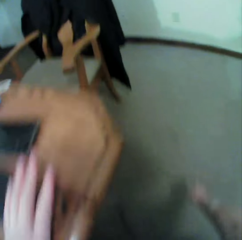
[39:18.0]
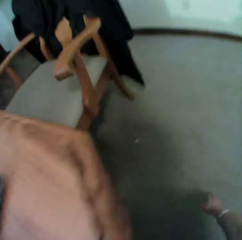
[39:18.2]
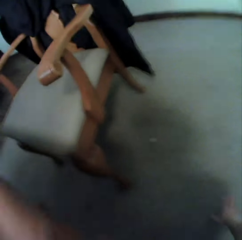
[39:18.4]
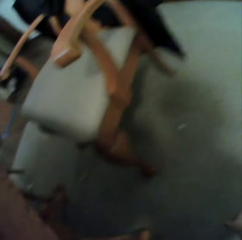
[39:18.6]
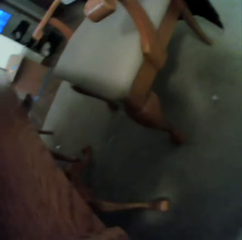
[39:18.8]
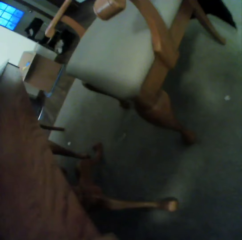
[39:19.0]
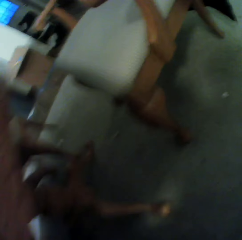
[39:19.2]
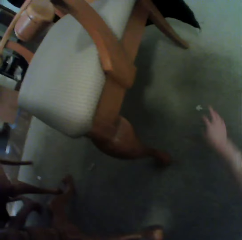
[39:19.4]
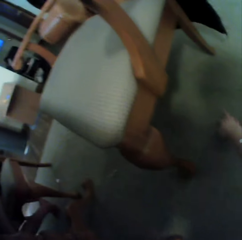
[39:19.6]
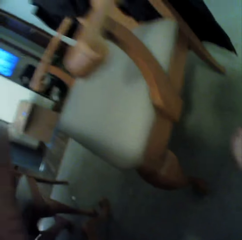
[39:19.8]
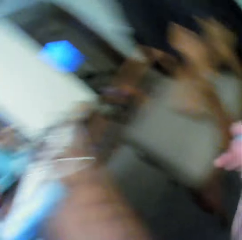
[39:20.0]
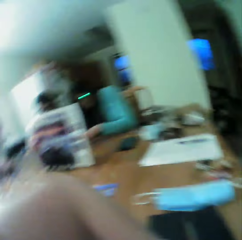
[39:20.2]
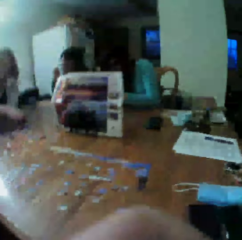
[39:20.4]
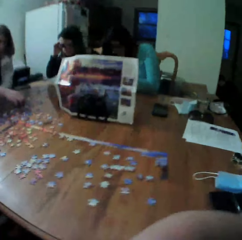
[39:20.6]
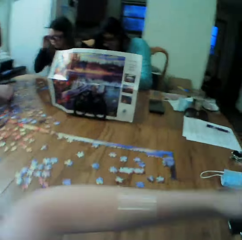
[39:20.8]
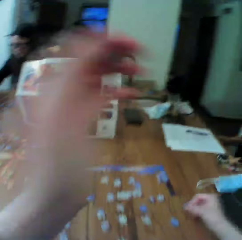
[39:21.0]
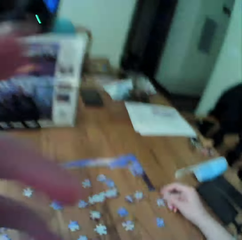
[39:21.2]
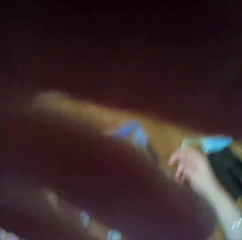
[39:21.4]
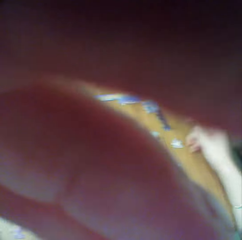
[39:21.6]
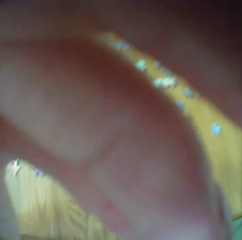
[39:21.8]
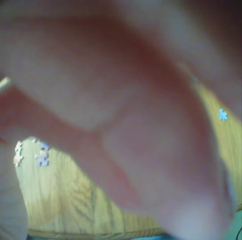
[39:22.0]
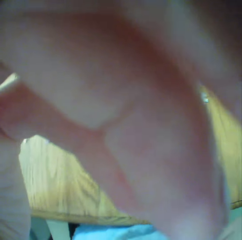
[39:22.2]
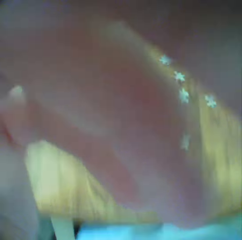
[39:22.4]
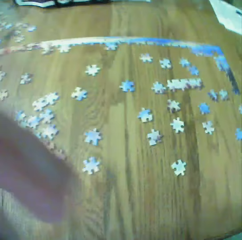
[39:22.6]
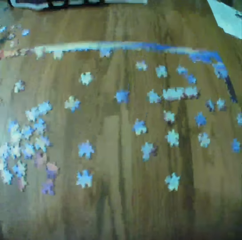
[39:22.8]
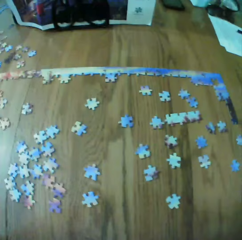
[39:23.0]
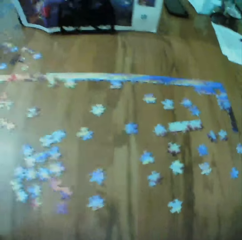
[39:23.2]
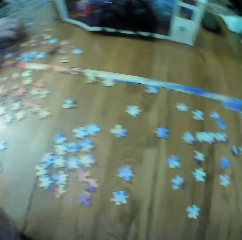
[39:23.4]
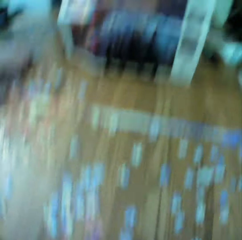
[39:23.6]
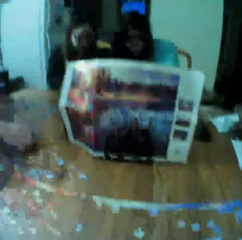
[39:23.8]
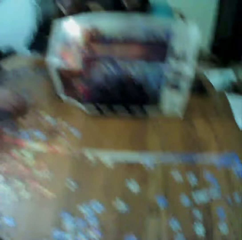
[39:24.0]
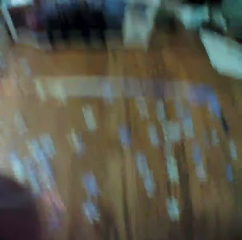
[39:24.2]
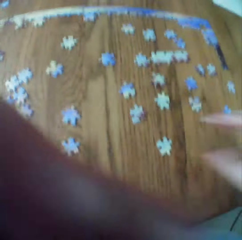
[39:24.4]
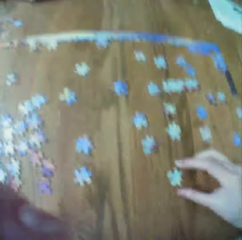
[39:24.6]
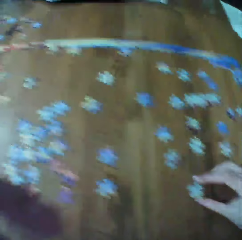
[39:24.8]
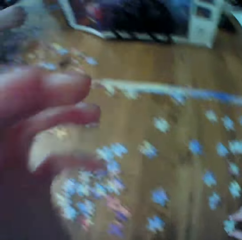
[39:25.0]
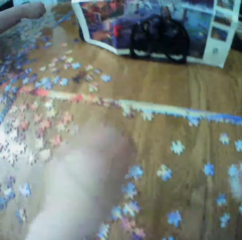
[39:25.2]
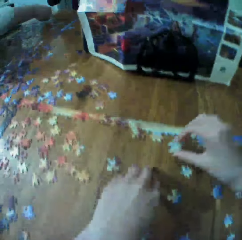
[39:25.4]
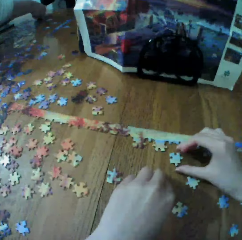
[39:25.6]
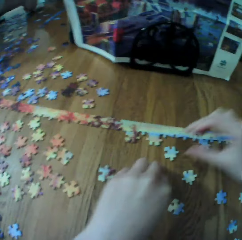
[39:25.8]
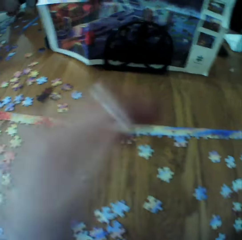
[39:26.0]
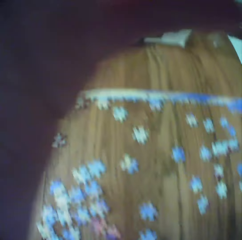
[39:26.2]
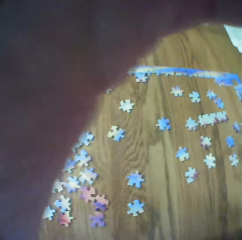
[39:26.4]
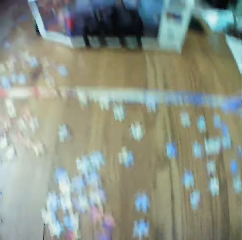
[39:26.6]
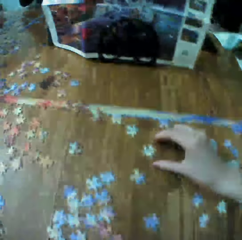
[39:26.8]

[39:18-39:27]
The camera wearer looks down. They make the puzzle.

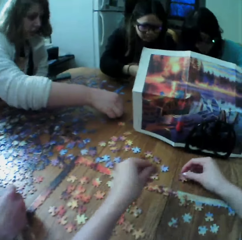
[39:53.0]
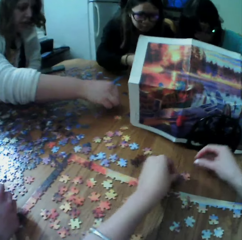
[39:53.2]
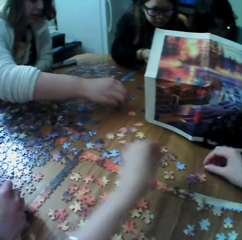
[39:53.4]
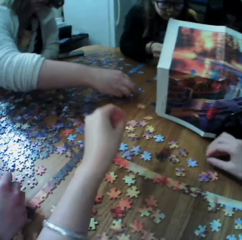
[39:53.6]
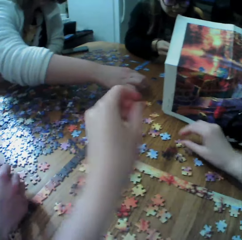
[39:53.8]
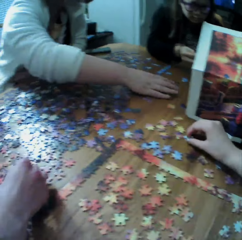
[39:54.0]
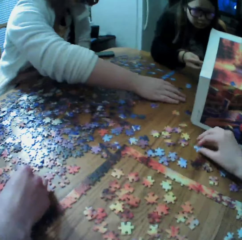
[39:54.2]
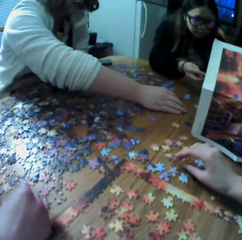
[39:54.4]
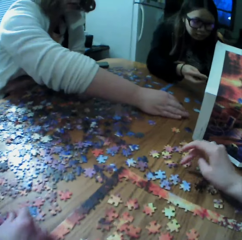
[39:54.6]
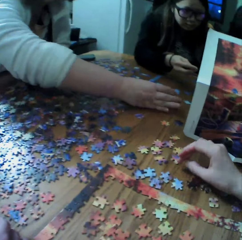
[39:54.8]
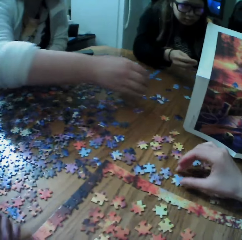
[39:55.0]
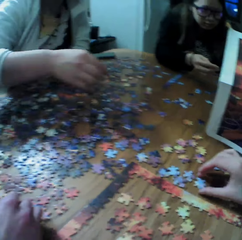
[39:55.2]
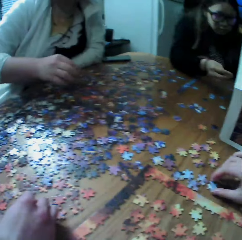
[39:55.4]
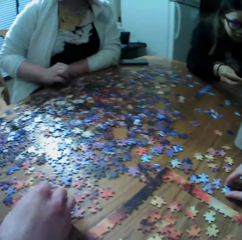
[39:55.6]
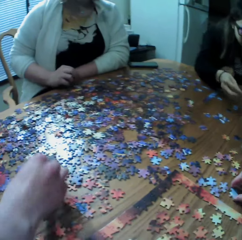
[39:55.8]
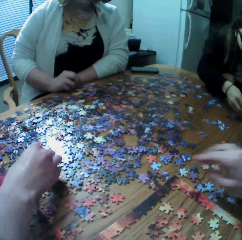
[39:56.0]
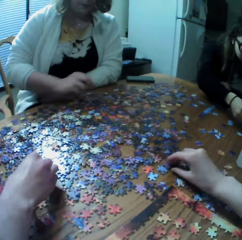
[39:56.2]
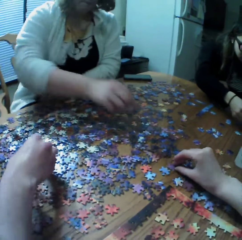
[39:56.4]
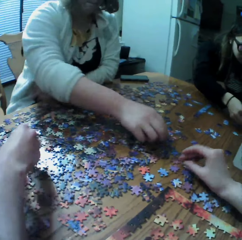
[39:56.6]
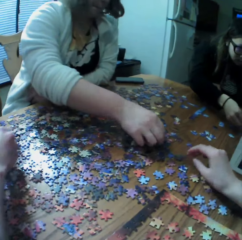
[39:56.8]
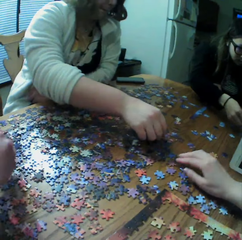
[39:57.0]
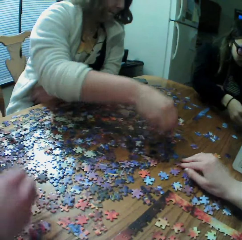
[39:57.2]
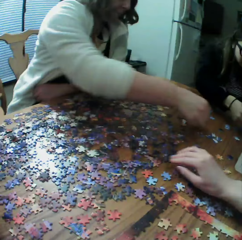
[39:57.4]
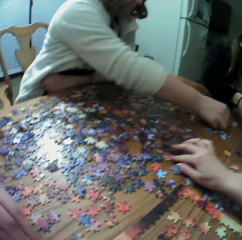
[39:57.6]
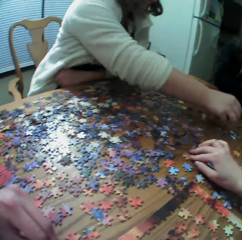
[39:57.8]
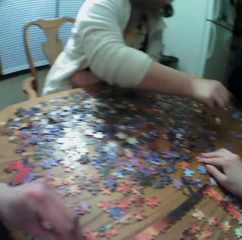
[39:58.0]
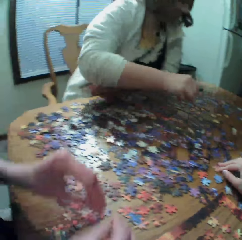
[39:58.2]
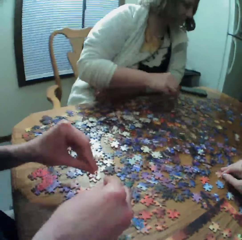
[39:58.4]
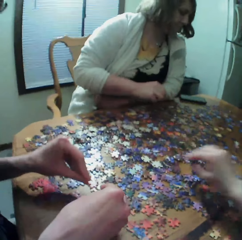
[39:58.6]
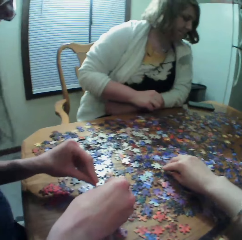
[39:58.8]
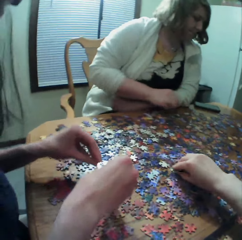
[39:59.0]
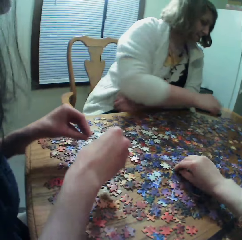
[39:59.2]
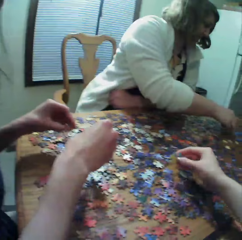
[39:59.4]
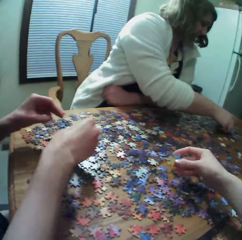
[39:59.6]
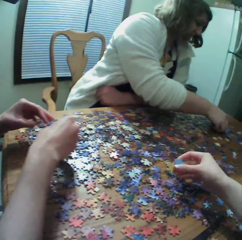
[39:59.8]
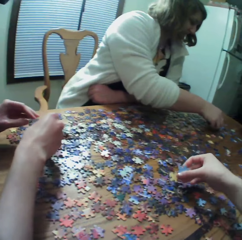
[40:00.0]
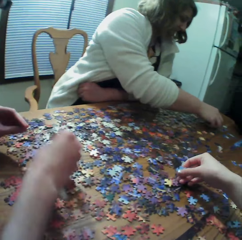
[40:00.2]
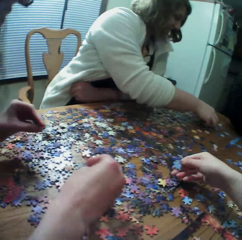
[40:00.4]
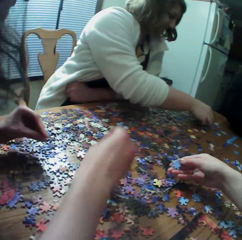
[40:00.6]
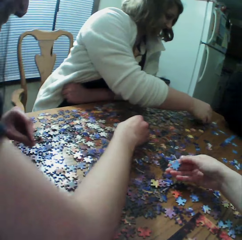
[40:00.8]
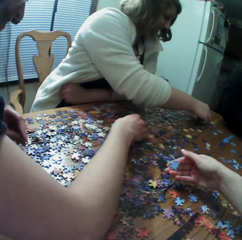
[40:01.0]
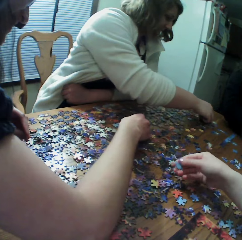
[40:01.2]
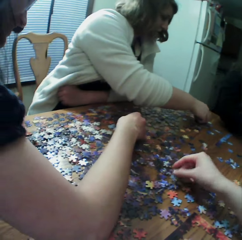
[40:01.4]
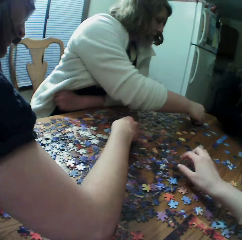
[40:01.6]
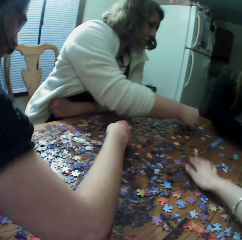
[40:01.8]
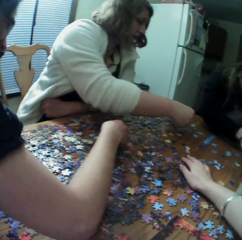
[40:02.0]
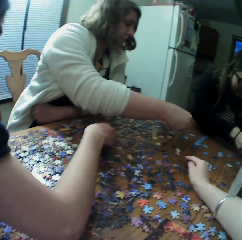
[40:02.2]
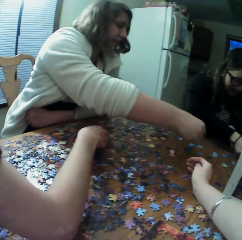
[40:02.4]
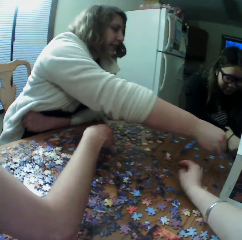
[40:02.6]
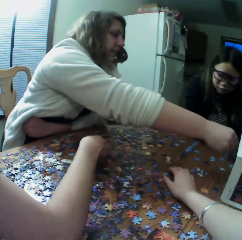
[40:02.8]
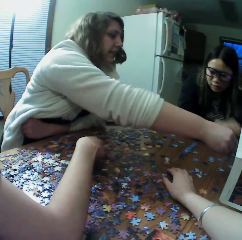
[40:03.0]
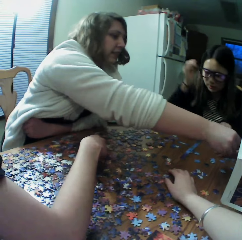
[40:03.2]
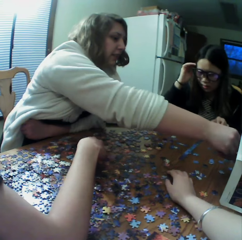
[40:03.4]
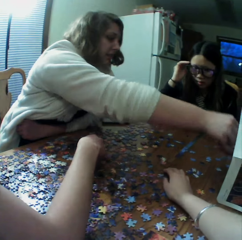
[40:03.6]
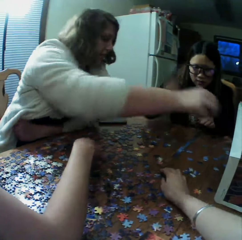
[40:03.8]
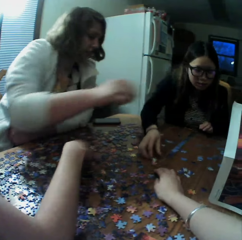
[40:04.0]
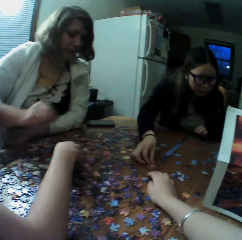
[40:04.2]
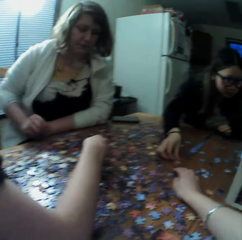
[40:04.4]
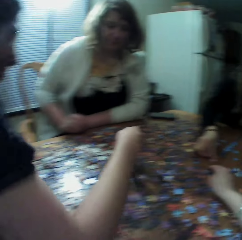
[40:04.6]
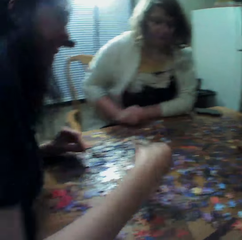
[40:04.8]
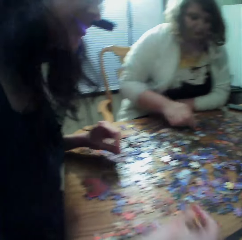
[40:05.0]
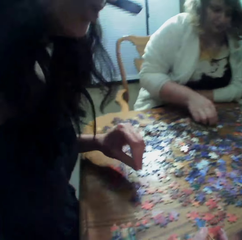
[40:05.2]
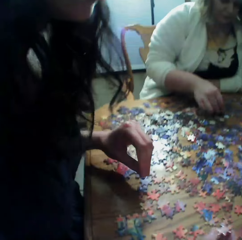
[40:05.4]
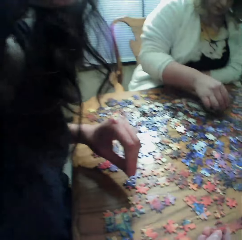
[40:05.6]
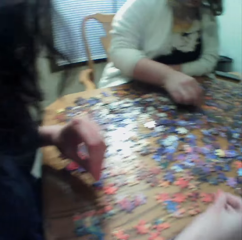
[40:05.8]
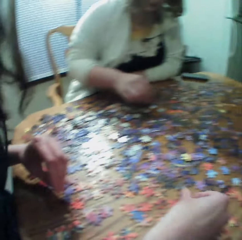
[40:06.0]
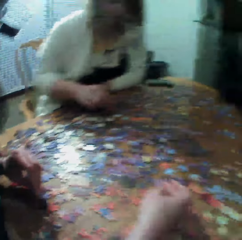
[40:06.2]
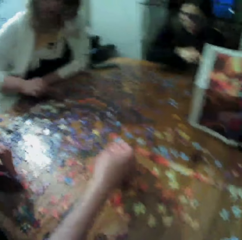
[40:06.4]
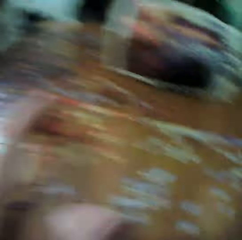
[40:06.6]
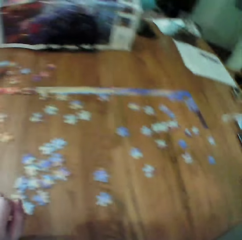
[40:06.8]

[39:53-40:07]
A woman looks for puzzle pieces. The camera wearer makes the puzzle. Another woman looks for puzzle pieces.

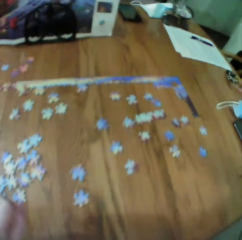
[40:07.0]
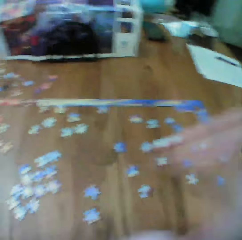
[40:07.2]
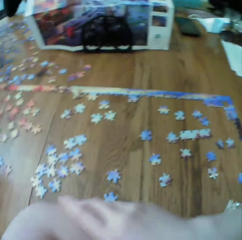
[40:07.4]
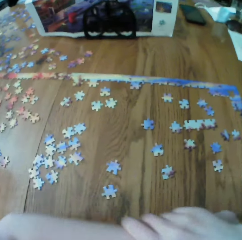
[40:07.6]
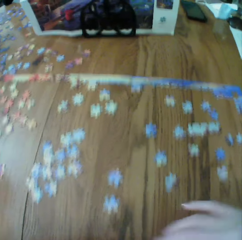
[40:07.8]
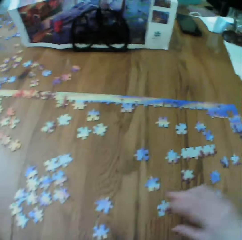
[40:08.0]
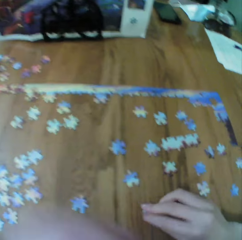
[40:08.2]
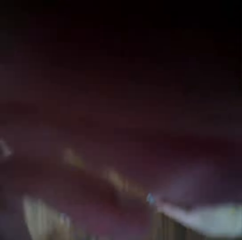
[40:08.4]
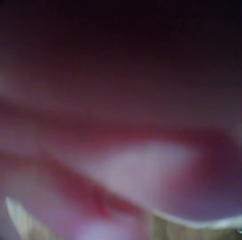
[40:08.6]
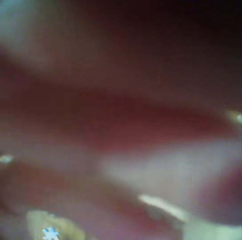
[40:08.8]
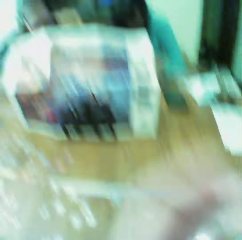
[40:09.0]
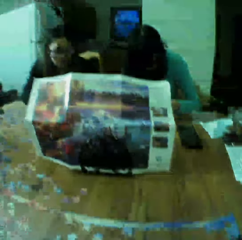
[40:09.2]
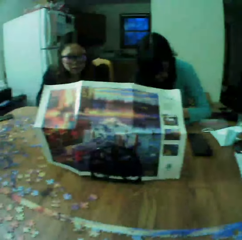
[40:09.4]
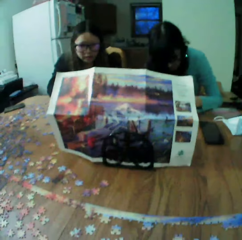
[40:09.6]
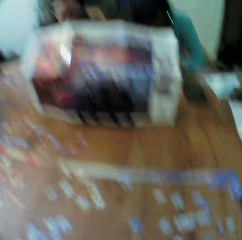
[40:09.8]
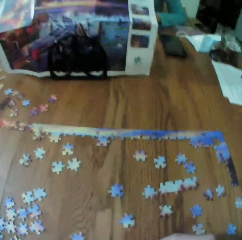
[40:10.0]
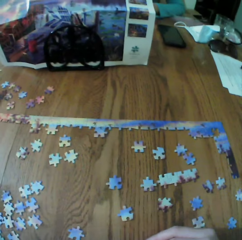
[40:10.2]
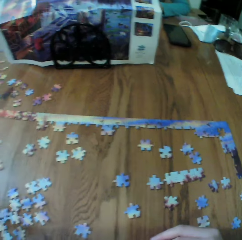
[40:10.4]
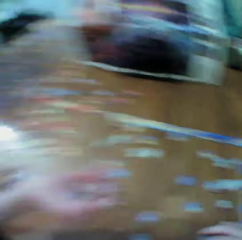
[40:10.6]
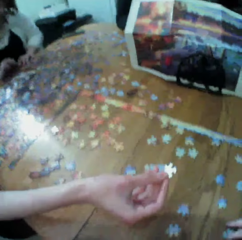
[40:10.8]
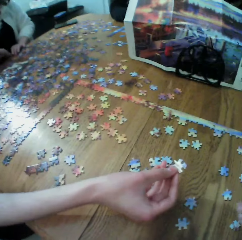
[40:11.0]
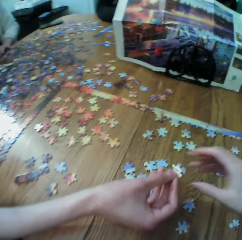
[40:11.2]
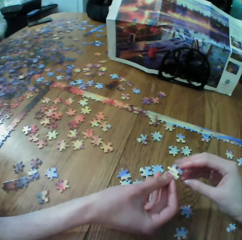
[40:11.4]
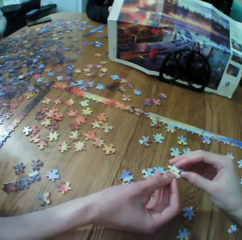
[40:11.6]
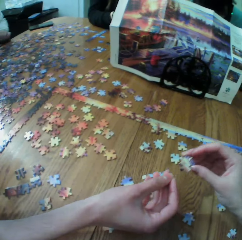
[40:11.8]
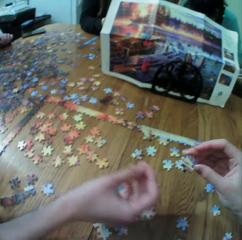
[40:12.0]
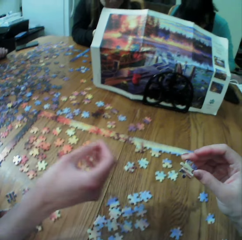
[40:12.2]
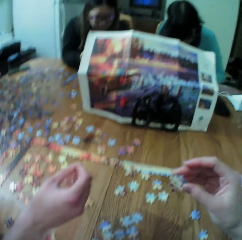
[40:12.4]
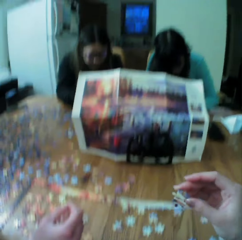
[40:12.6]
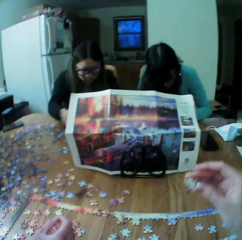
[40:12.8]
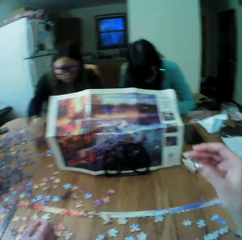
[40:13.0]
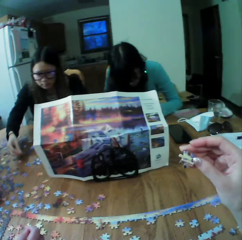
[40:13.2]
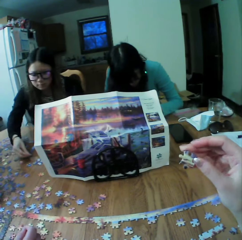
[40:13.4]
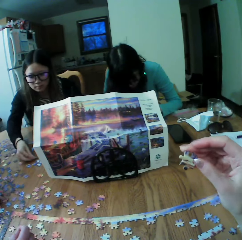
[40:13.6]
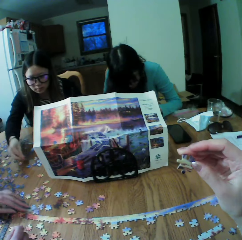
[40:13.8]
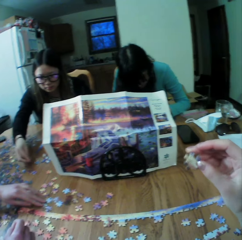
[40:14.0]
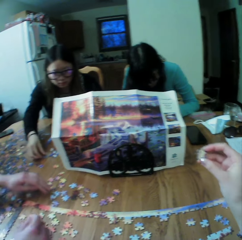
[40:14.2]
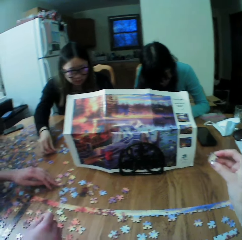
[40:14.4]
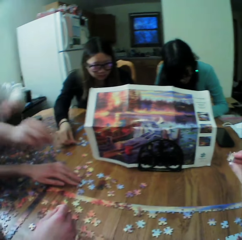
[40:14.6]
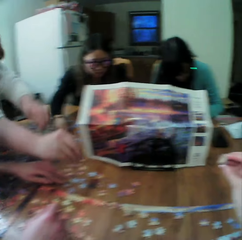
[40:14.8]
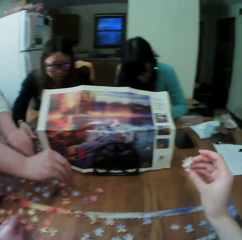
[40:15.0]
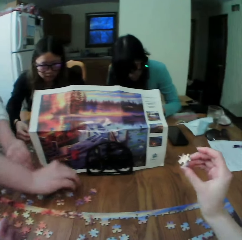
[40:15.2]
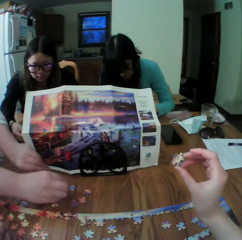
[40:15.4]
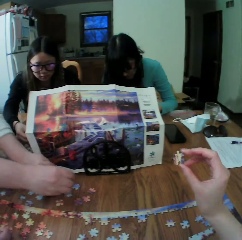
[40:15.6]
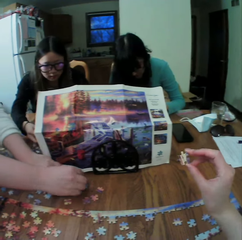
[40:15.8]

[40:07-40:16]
The camera wearer makes the puzzle. A woman looks for puzzle pieces.
